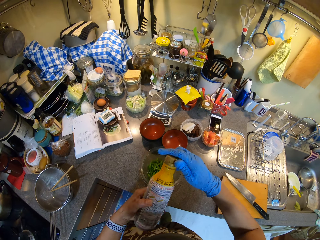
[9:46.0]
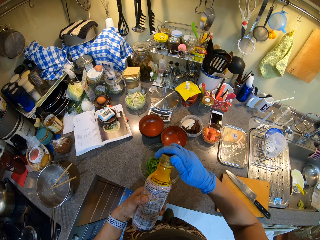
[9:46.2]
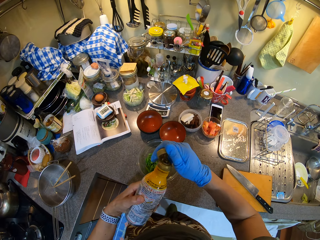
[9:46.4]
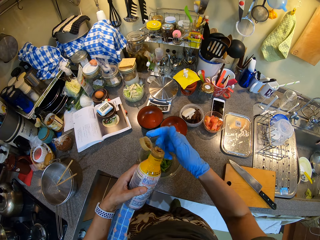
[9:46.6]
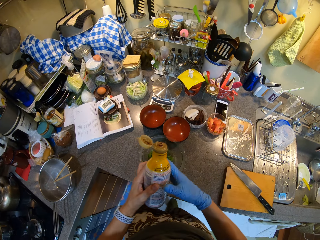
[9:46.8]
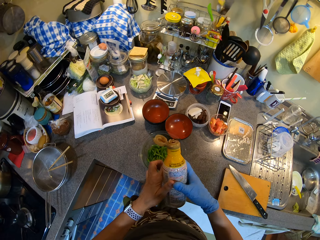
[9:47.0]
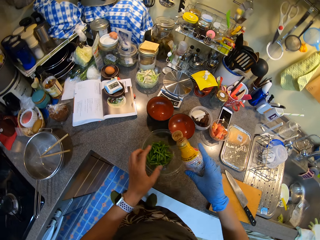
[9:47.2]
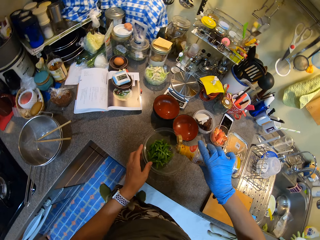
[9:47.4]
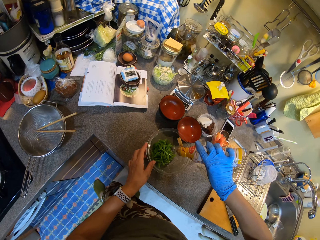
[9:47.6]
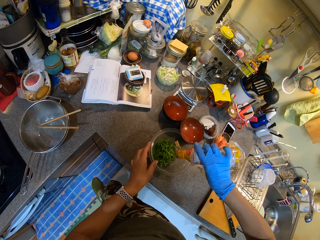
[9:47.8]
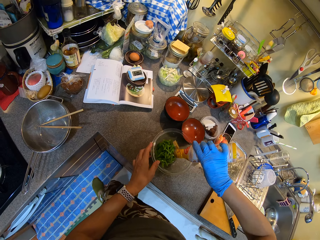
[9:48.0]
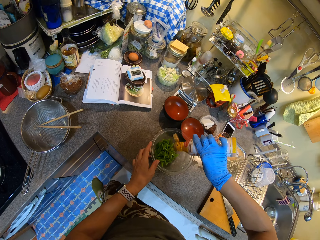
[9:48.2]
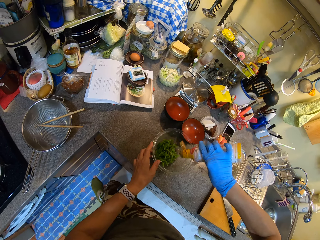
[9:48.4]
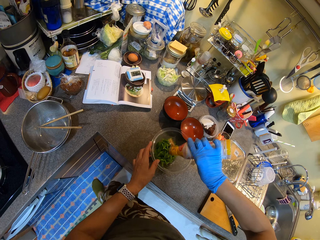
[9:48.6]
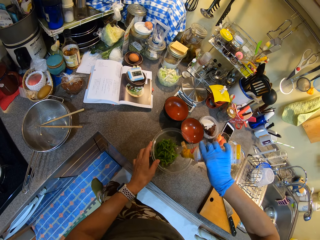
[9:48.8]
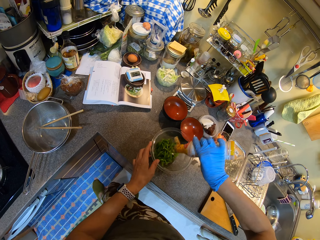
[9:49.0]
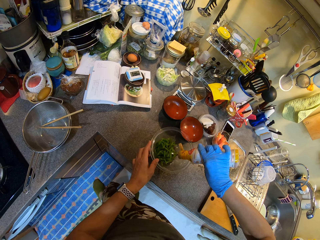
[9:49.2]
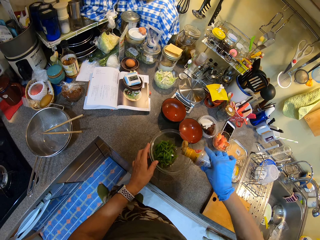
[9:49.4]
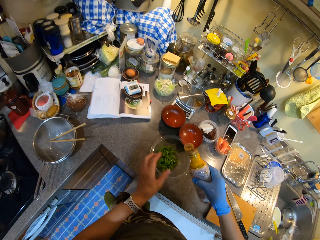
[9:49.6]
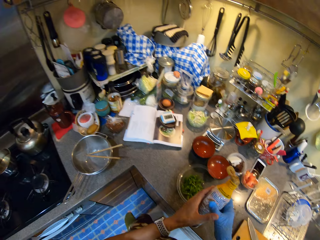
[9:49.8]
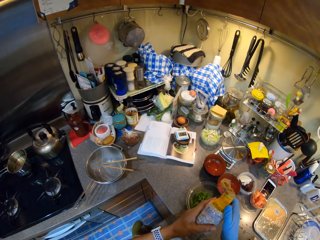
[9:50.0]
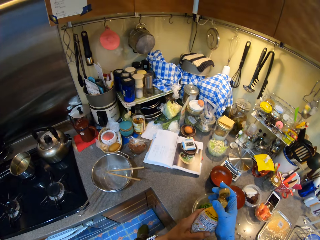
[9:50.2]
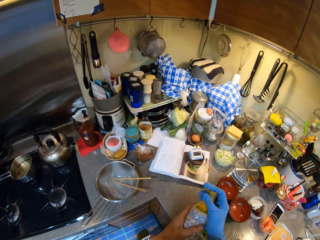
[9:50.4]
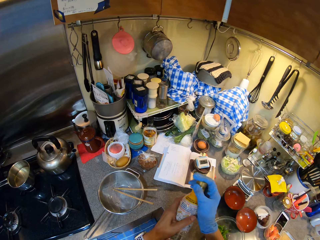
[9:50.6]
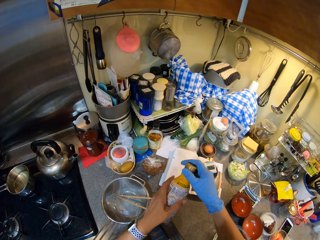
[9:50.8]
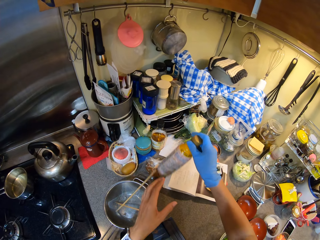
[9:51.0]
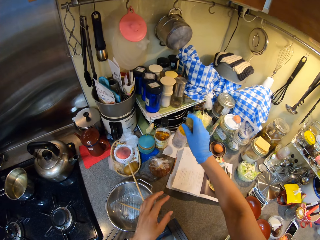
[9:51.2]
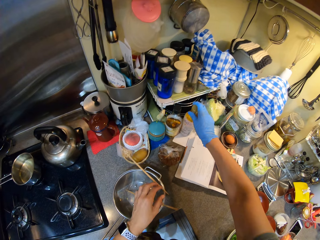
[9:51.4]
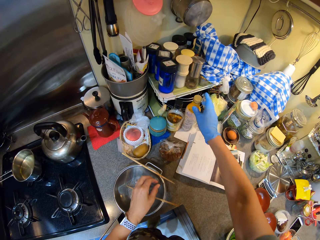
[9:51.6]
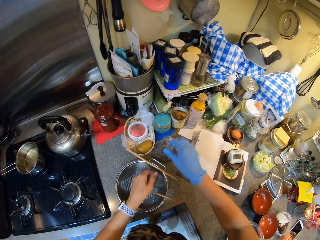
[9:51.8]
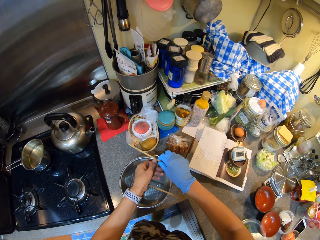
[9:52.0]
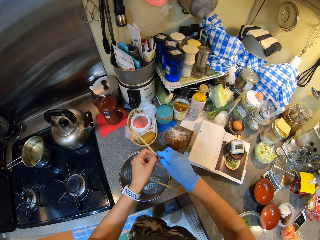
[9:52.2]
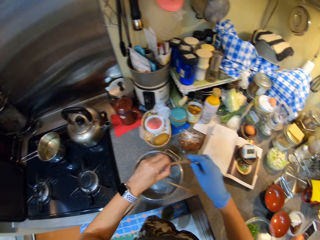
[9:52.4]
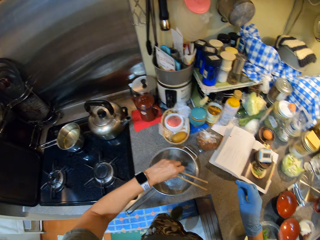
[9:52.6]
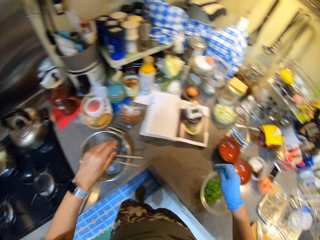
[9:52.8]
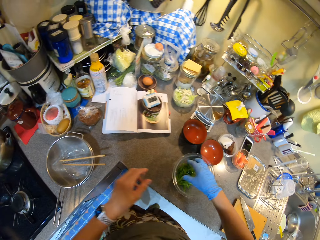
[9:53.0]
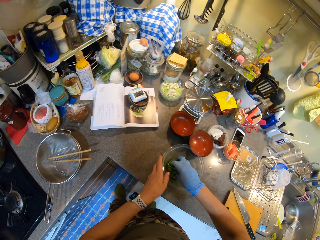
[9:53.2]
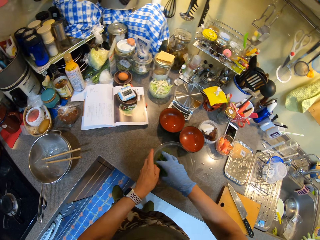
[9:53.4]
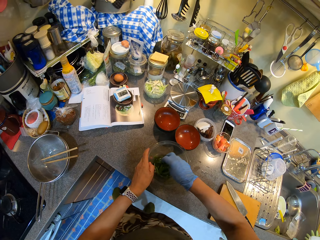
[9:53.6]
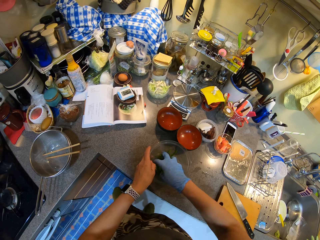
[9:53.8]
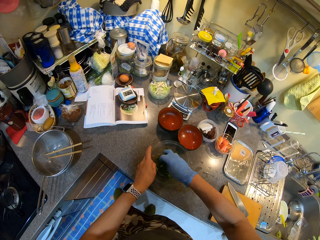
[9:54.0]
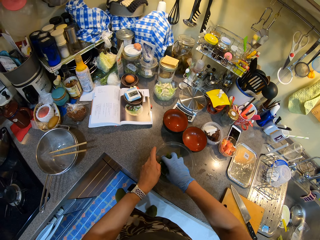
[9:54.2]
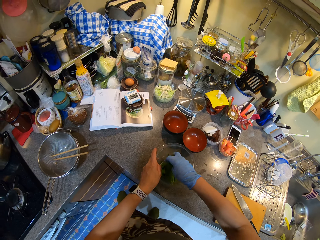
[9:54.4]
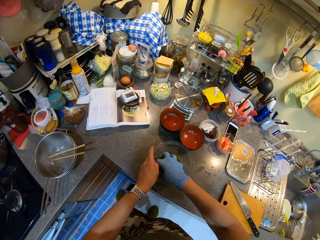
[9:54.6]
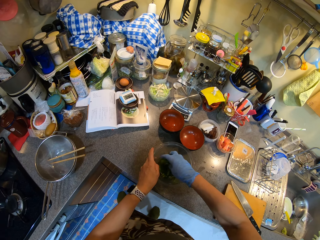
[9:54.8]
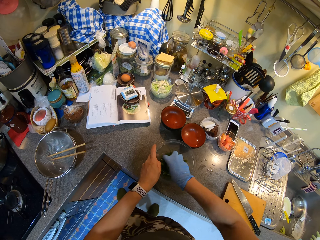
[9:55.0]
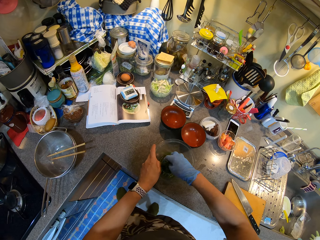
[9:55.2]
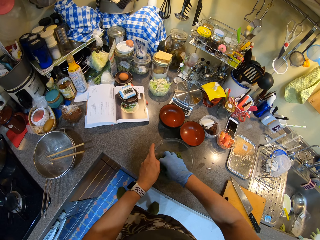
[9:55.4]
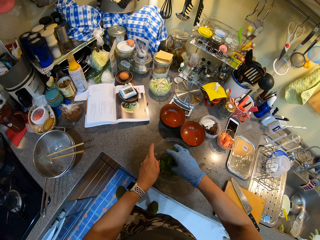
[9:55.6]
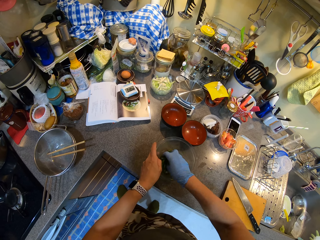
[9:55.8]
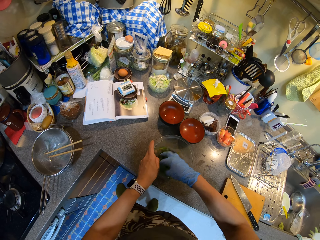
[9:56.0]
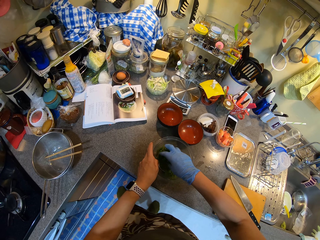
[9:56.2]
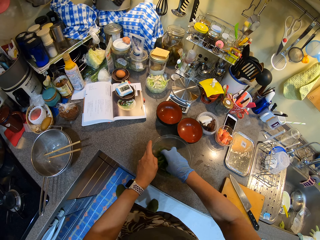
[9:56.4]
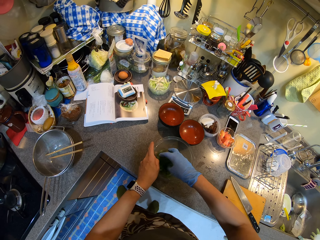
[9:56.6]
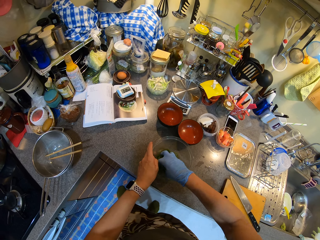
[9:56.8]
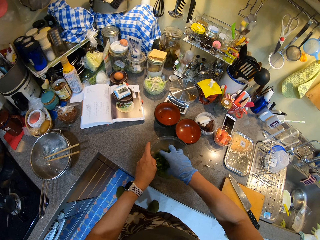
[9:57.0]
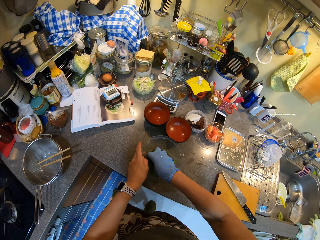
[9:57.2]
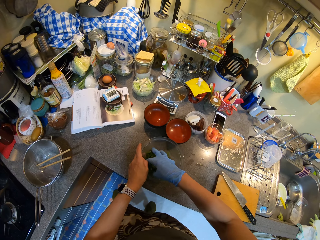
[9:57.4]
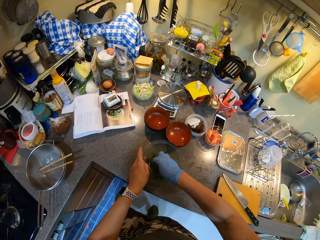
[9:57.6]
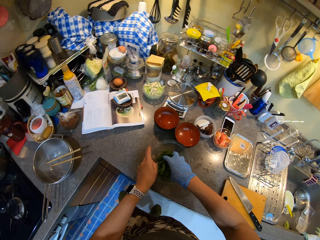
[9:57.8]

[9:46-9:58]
The camera wearer opens the bottle. They put spice on the green beans. They put the oil down. They close the bottle on the counter top. They marinate the French beans. They mix the green beans.

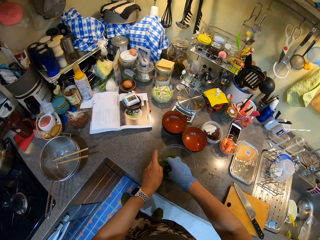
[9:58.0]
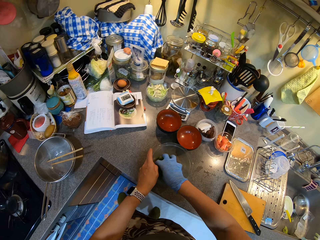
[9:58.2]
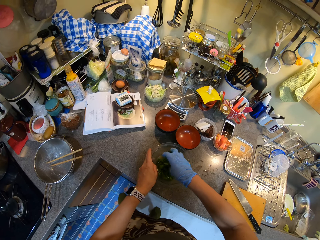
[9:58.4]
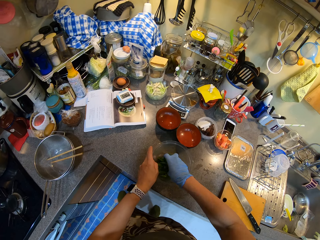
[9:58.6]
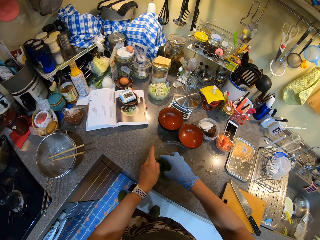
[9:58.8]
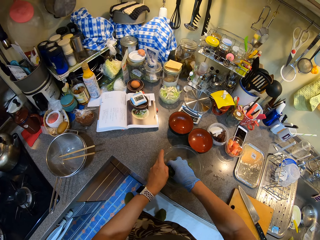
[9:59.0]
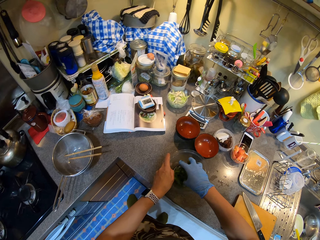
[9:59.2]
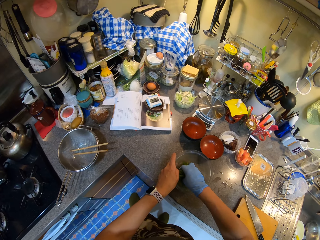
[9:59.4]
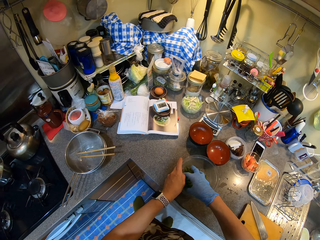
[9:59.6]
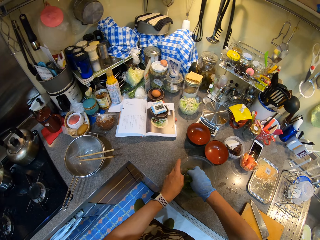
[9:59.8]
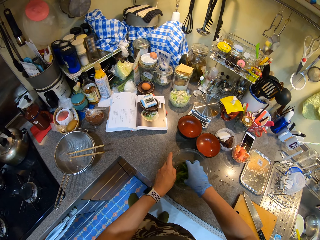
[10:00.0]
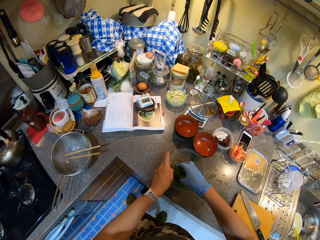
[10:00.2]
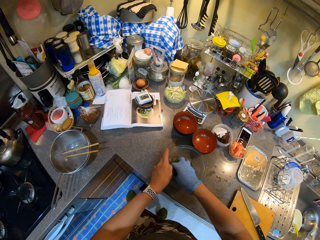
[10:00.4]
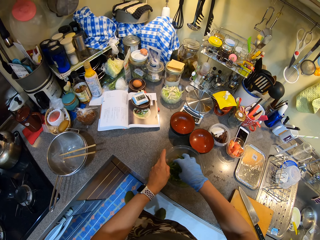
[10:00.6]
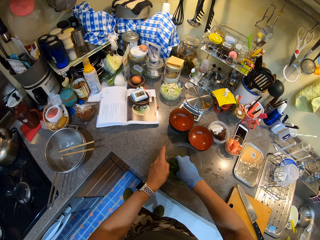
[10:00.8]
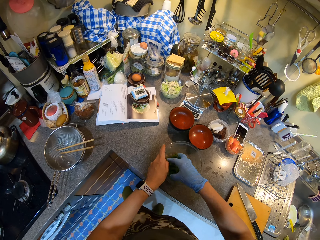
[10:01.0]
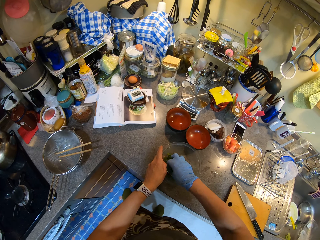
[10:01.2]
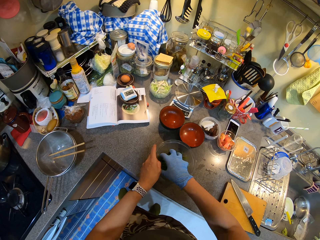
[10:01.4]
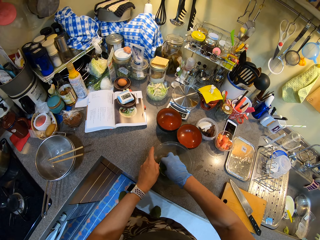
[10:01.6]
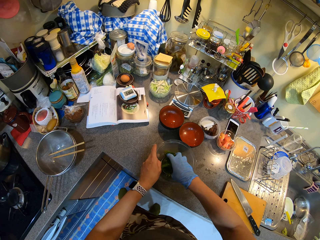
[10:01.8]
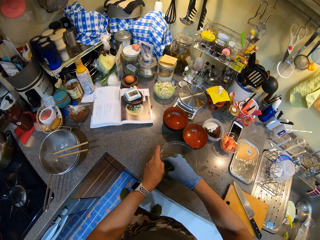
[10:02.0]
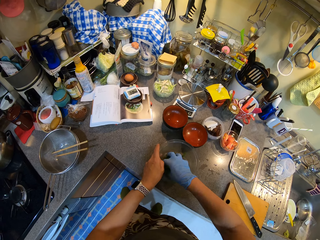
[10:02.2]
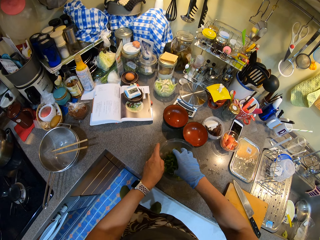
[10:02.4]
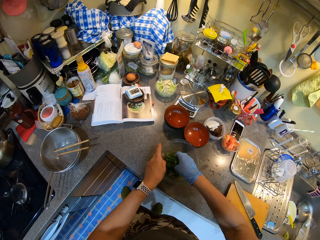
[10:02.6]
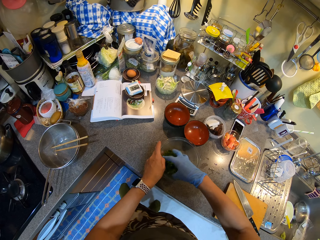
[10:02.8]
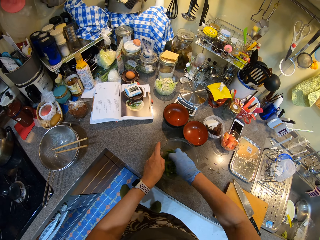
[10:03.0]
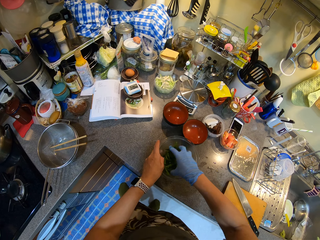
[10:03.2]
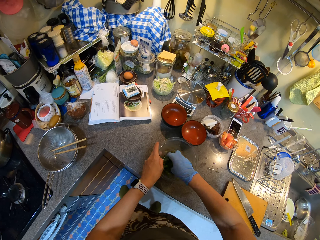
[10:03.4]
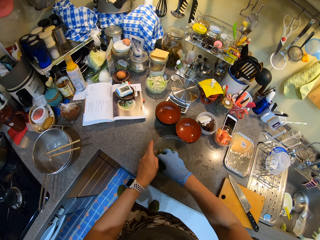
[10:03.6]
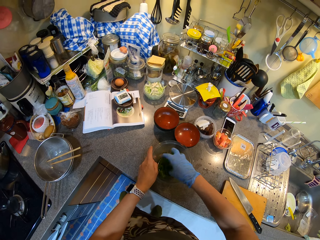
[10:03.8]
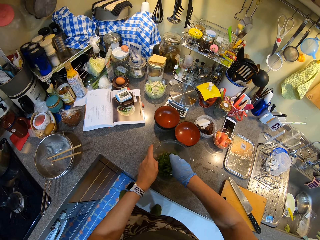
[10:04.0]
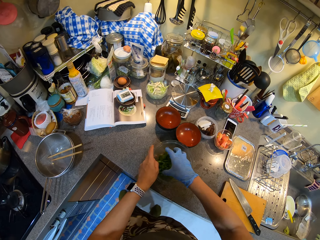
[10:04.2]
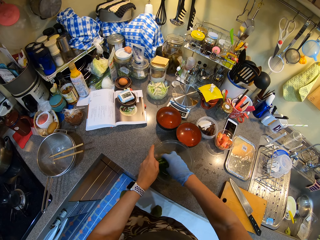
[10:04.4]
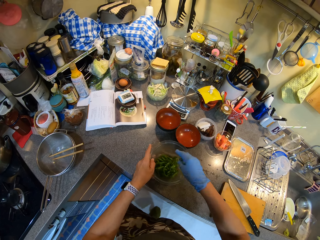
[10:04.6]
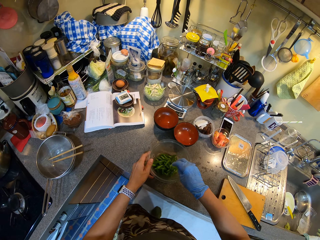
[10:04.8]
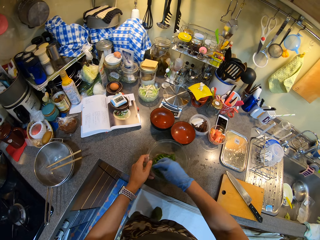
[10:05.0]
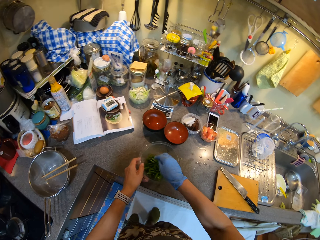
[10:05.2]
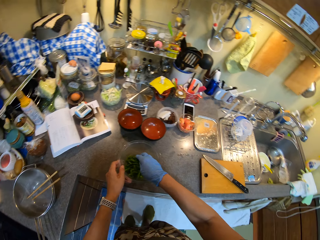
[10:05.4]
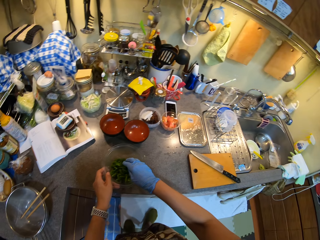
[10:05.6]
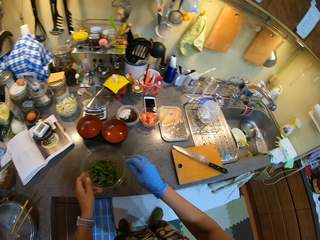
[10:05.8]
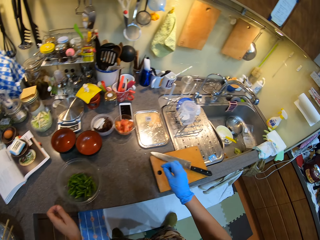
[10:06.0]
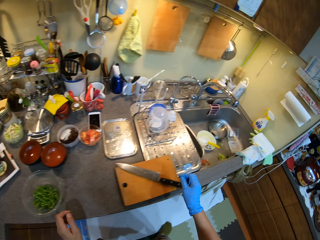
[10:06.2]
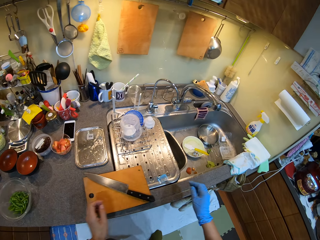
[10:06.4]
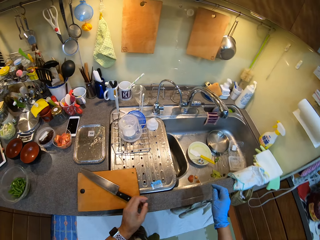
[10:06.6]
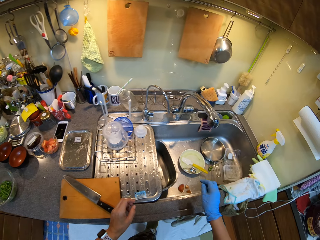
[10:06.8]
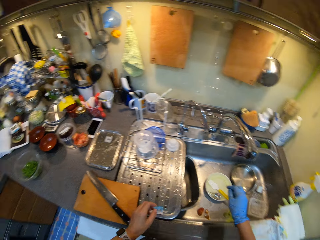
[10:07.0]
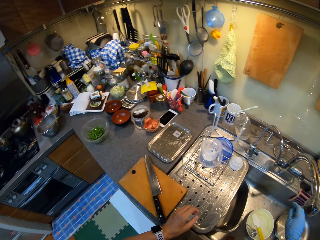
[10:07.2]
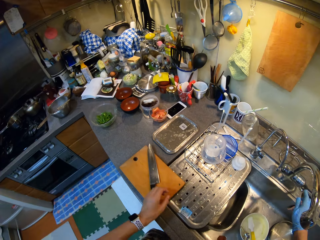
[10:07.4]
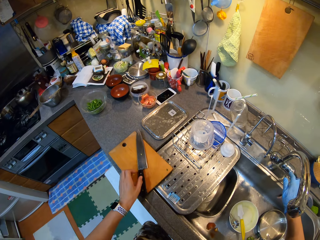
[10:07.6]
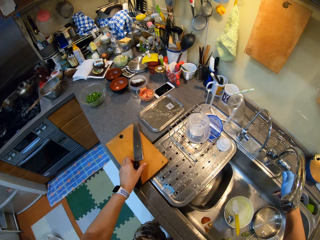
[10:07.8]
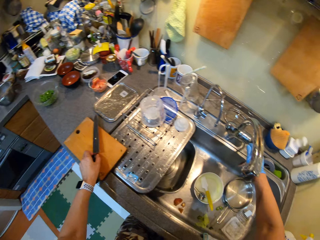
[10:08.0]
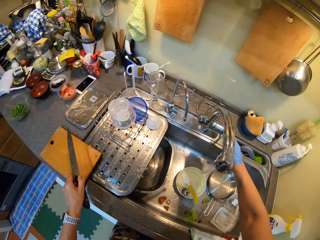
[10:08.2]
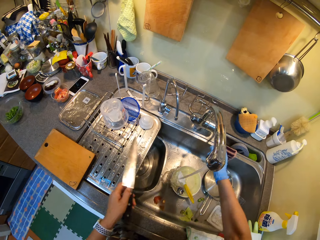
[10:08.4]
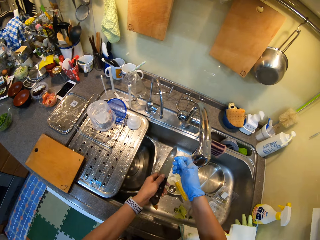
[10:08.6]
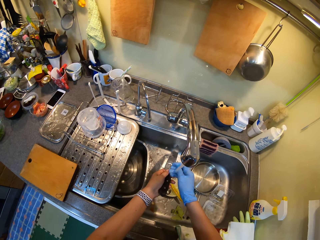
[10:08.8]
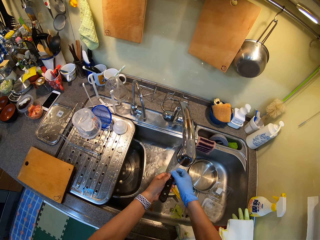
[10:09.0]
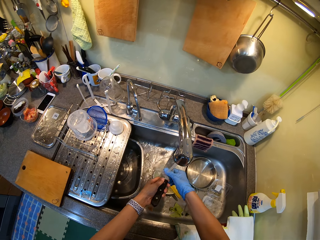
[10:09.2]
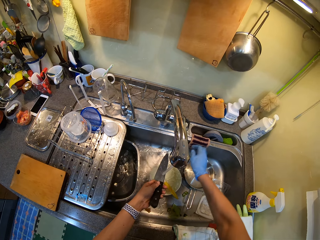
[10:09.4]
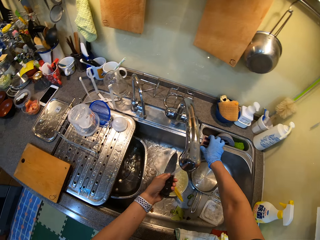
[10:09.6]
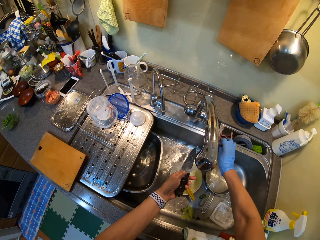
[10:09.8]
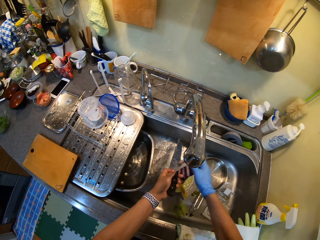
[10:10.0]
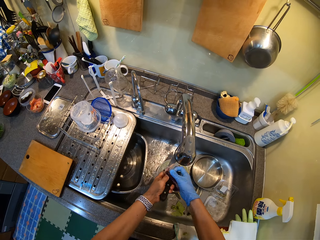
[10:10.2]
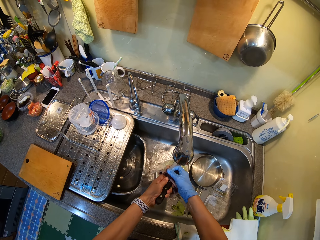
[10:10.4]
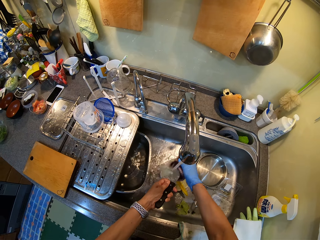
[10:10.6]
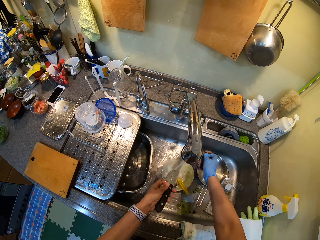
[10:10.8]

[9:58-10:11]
The camera wearer moves in the kitchen. They open the tap. They clean the knife.
